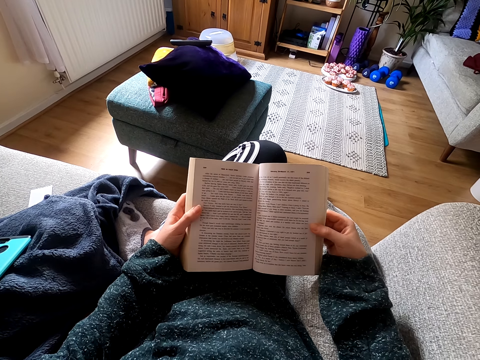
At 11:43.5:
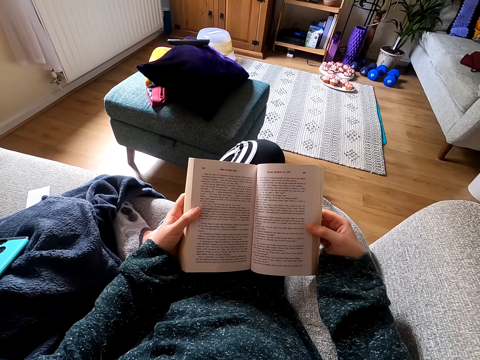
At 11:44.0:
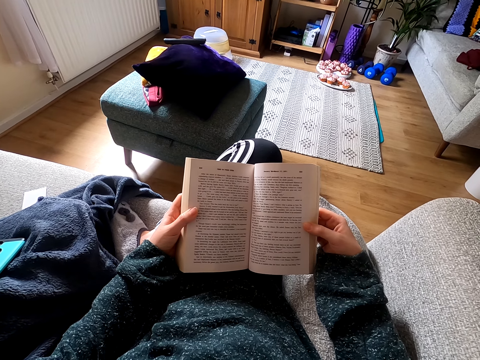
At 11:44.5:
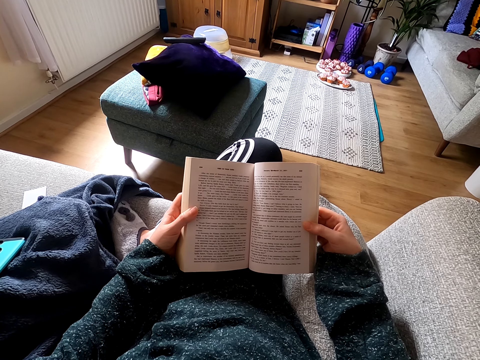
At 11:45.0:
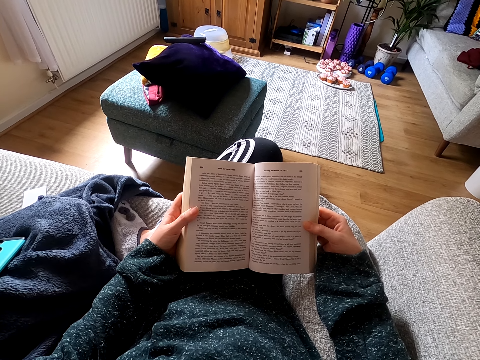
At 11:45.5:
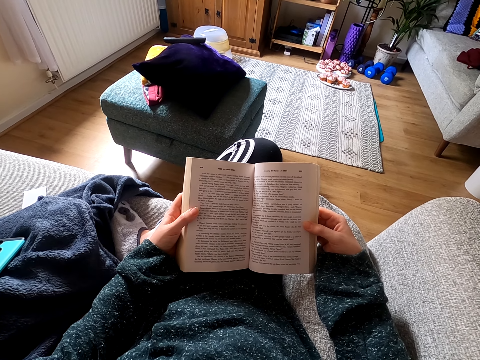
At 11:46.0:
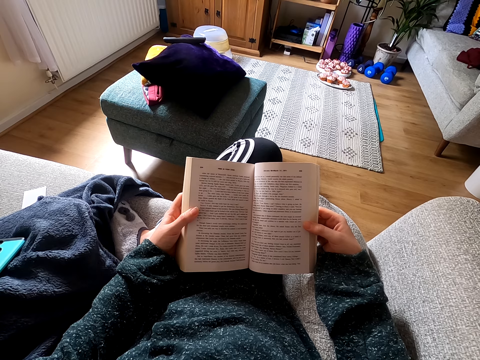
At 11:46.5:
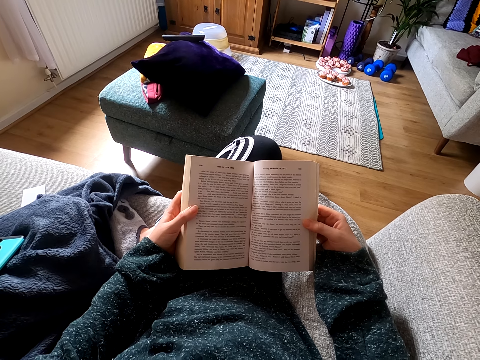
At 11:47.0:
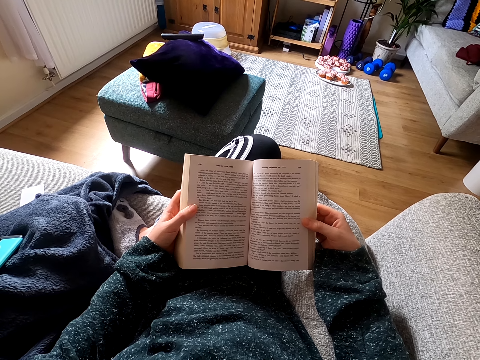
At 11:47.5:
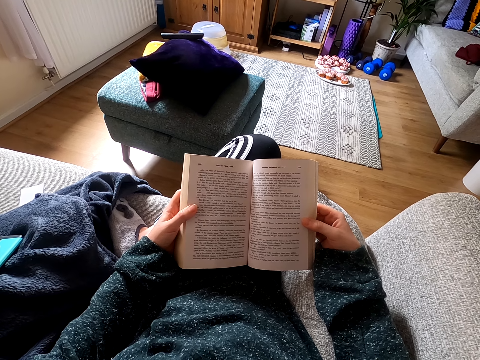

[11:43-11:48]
The camera wearer reads the book.

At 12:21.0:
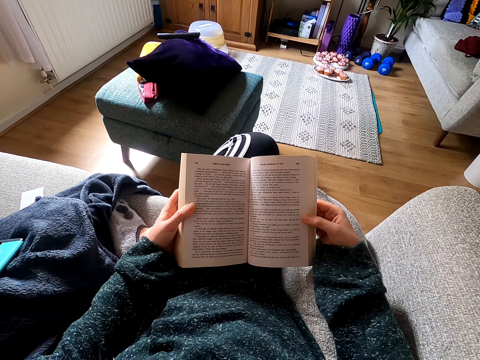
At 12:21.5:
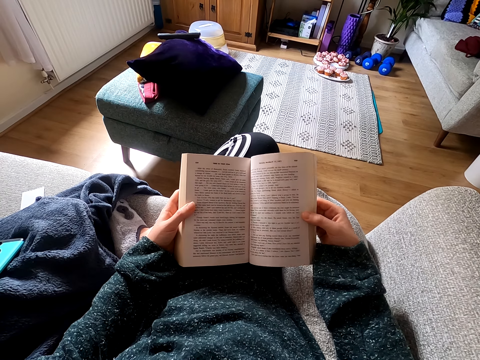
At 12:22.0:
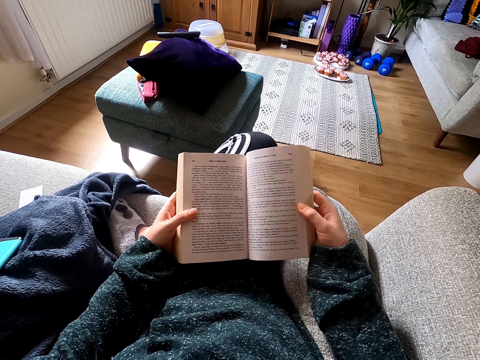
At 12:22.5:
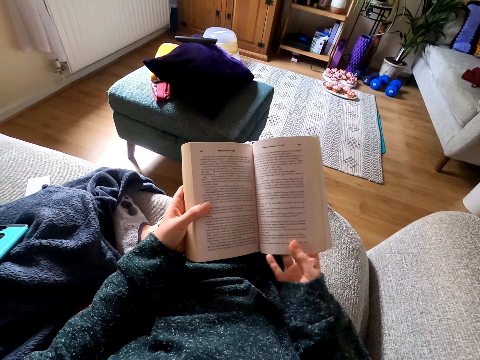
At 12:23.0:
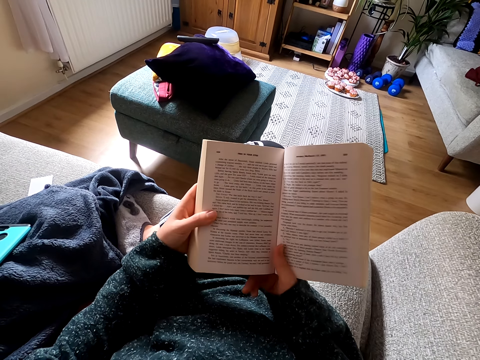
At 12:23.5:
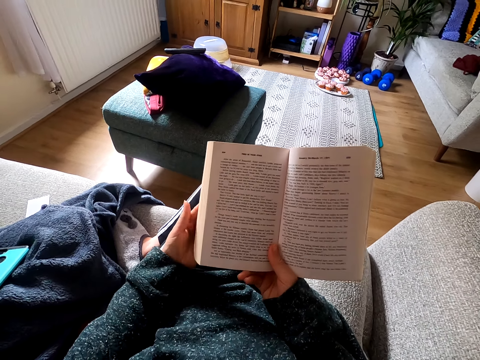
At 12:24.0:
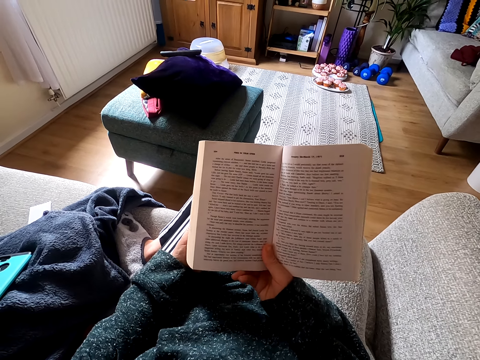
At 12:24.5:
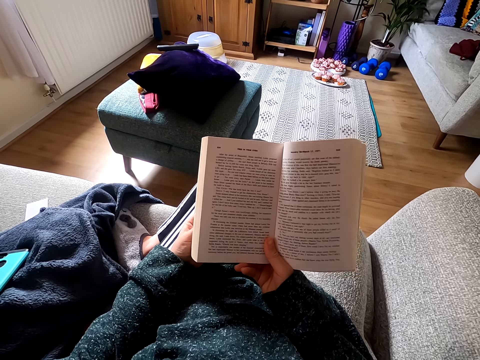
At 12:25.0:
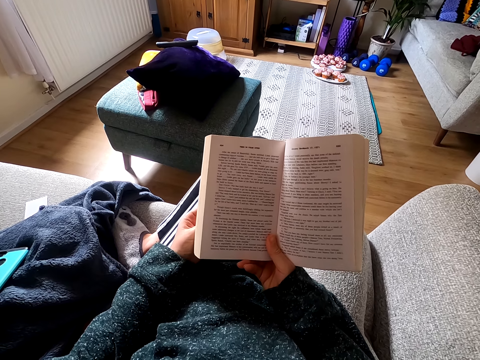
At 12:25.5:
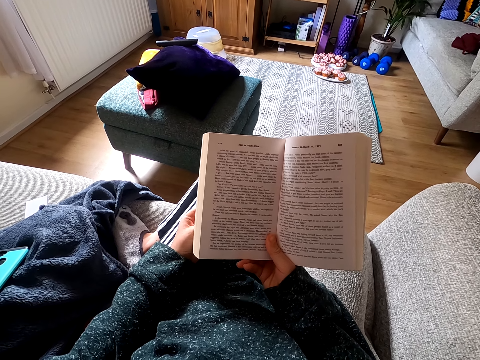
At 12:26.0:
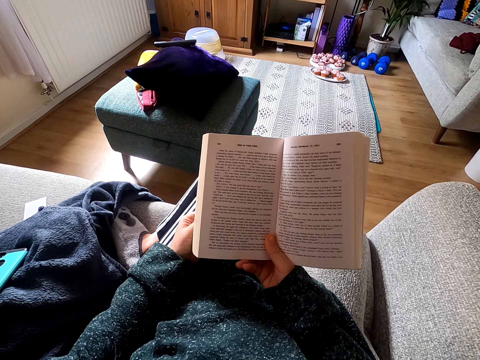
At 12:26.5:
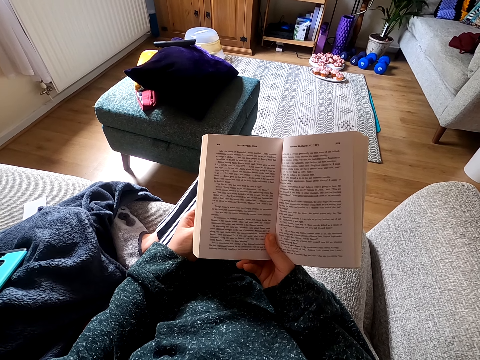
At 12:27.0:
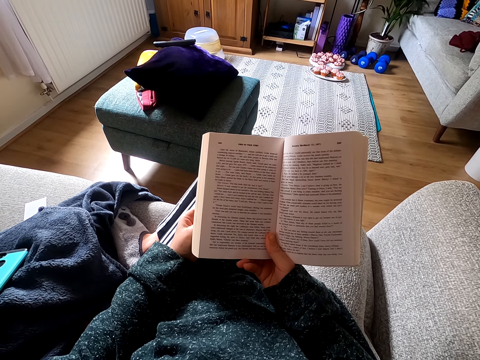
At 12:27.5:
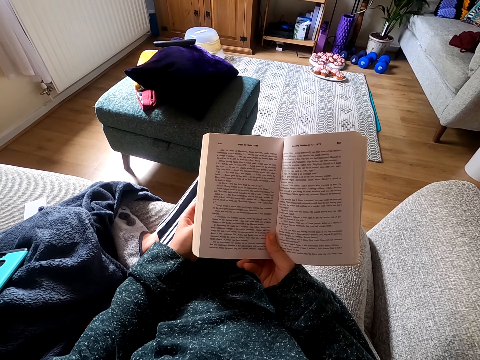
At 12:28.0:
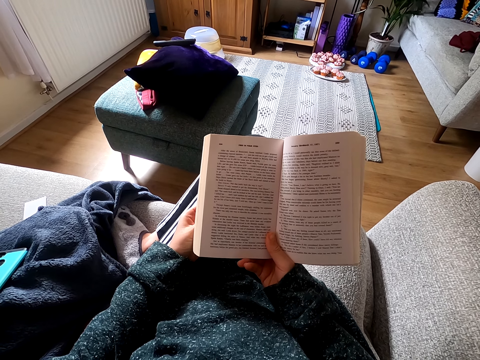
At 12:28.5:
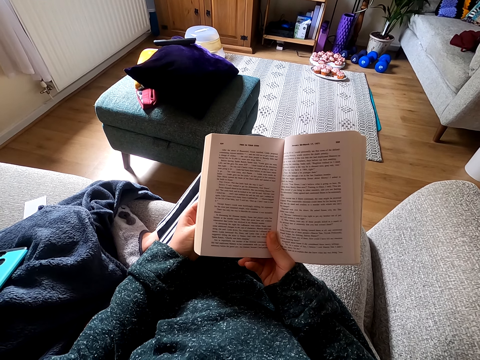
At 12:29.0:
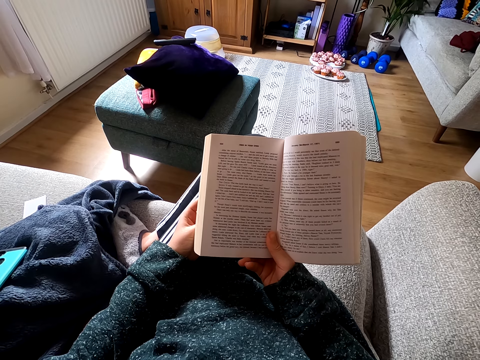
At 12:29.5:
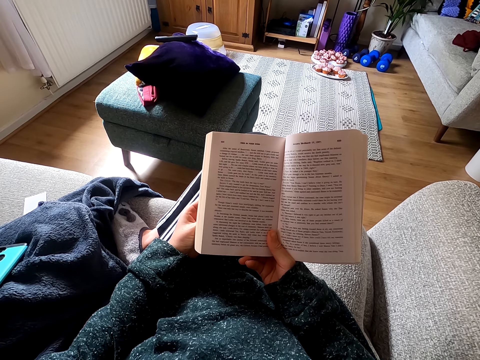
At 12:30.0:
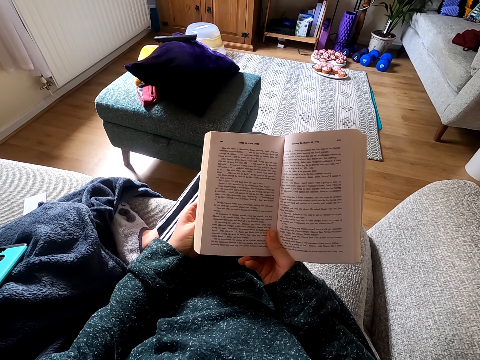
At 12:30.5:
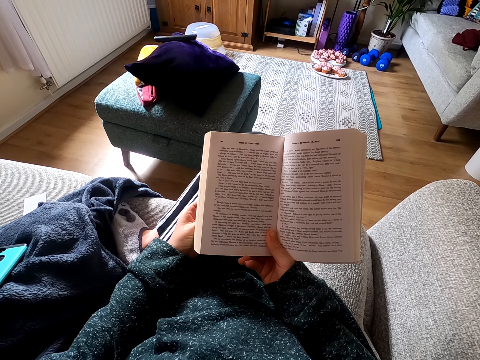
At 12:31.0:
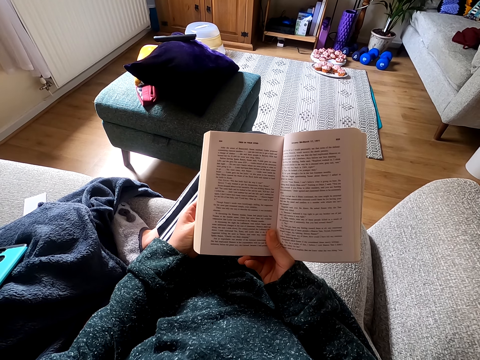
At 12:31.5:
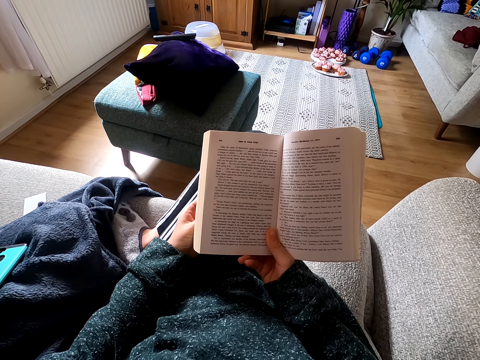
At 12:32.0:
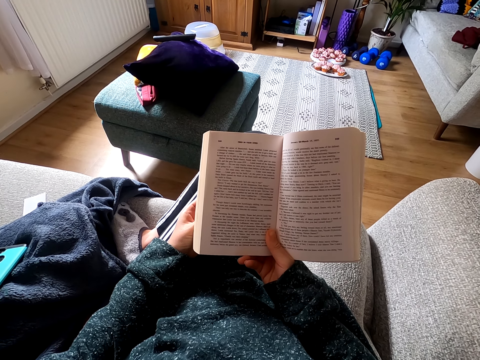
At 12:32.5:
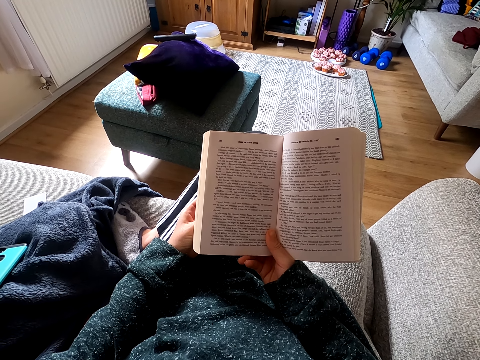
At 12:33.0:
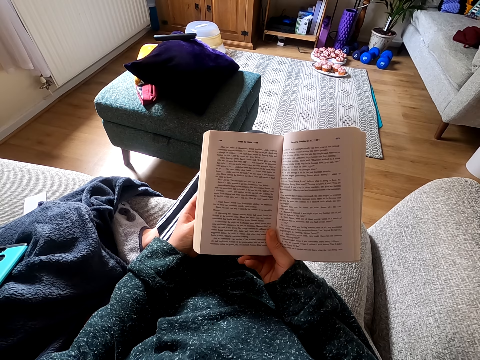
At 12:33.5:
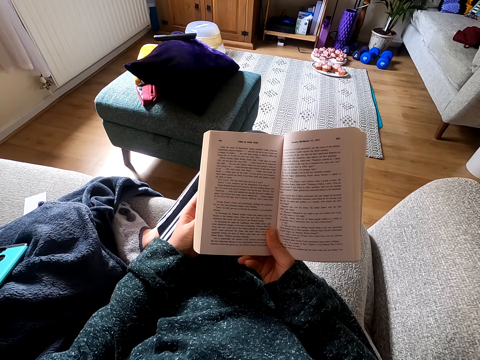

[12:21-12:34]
The camera wearer holds the novel well. They lift up the book. They read the novel.

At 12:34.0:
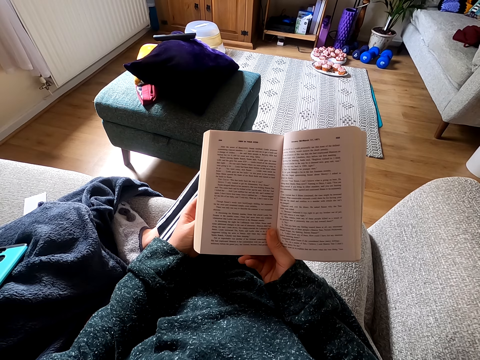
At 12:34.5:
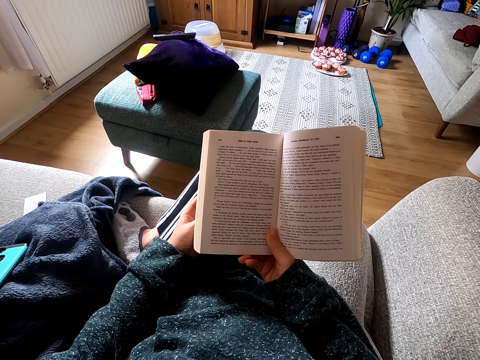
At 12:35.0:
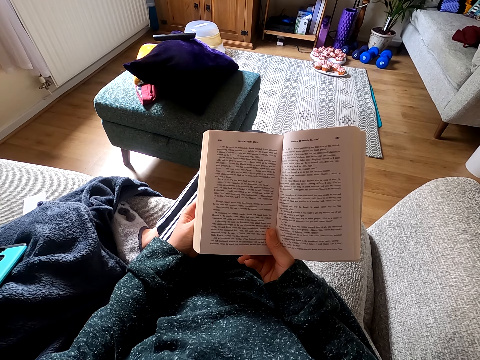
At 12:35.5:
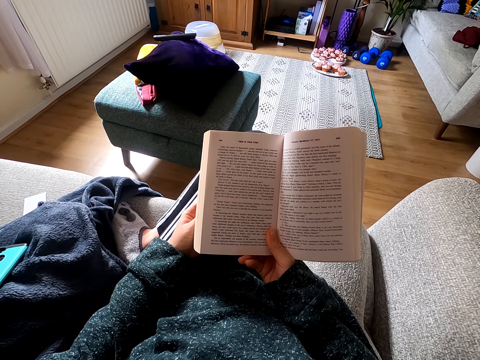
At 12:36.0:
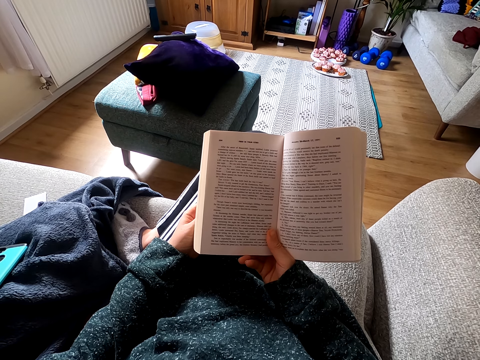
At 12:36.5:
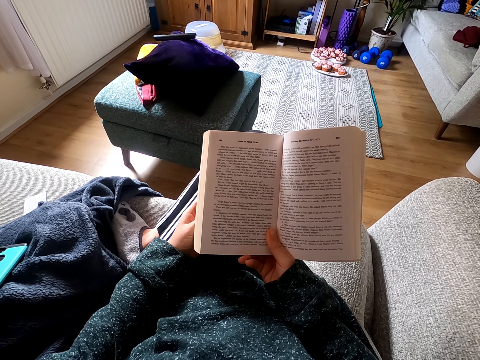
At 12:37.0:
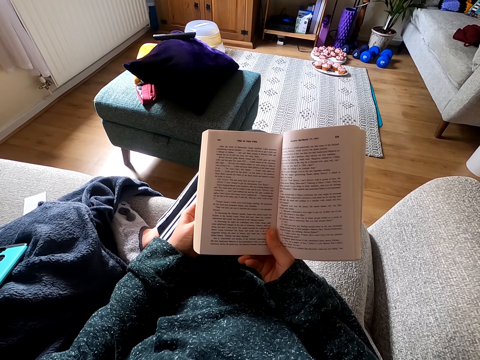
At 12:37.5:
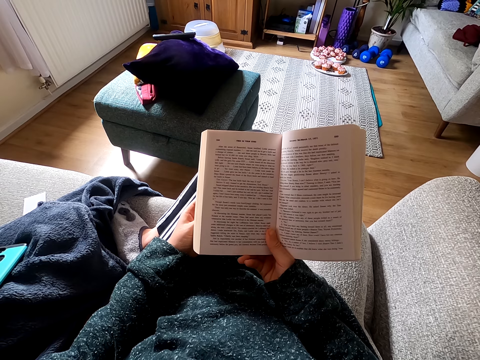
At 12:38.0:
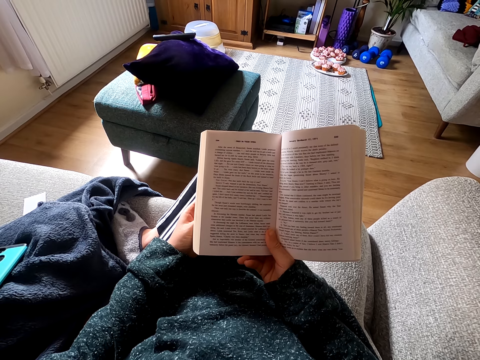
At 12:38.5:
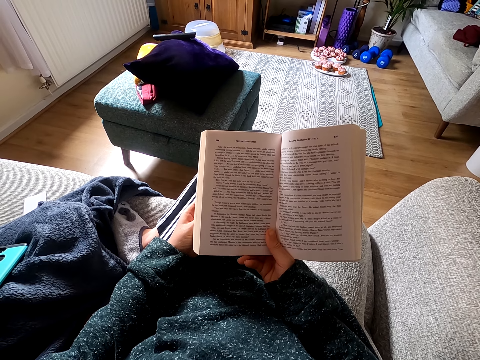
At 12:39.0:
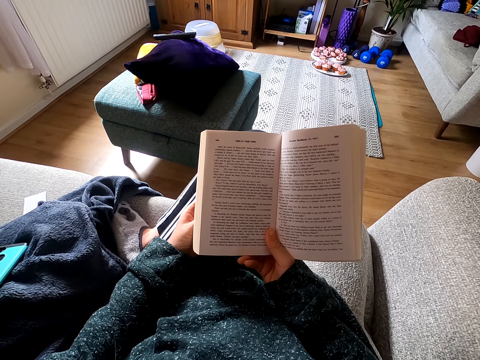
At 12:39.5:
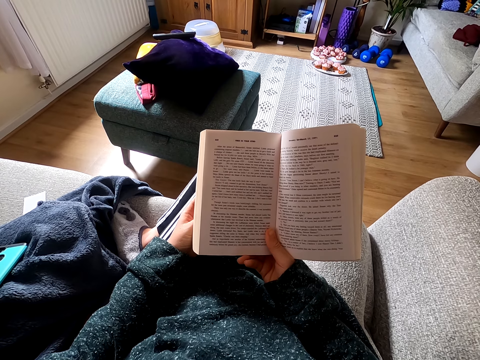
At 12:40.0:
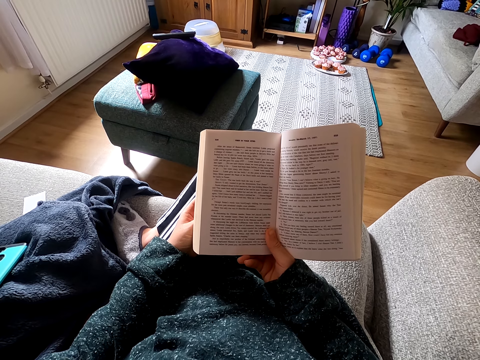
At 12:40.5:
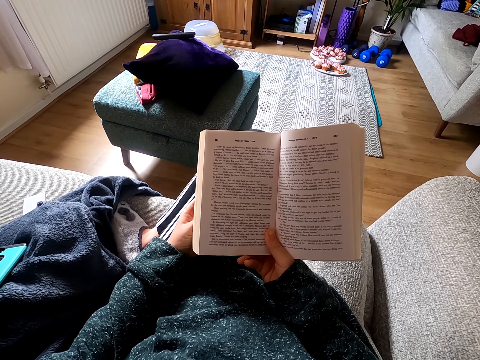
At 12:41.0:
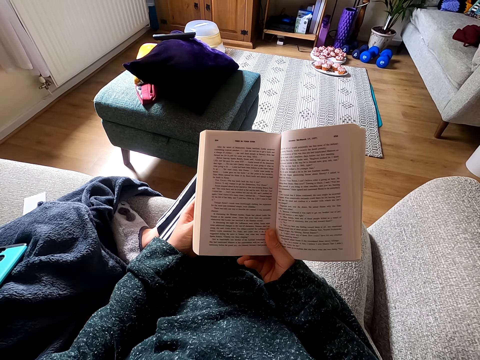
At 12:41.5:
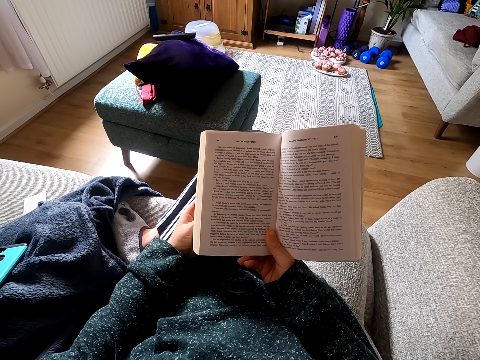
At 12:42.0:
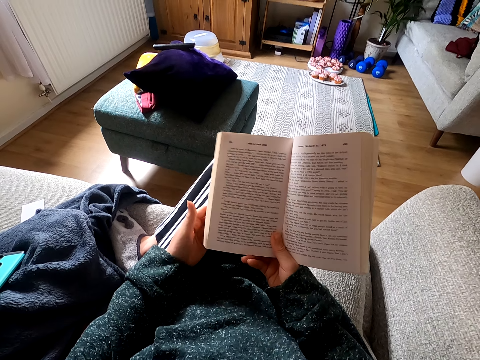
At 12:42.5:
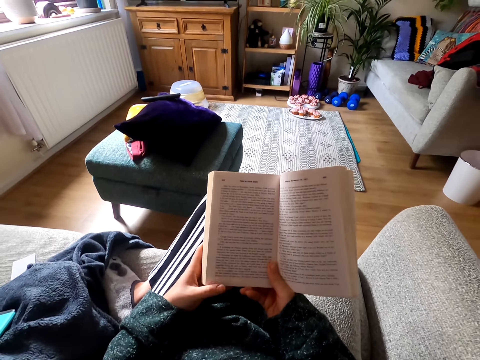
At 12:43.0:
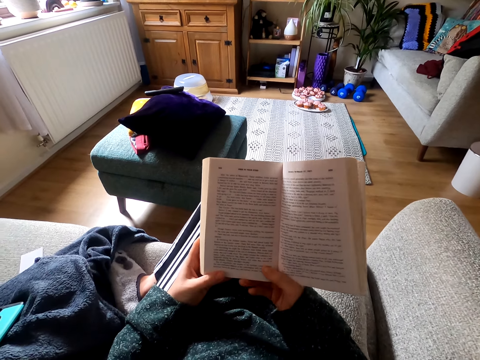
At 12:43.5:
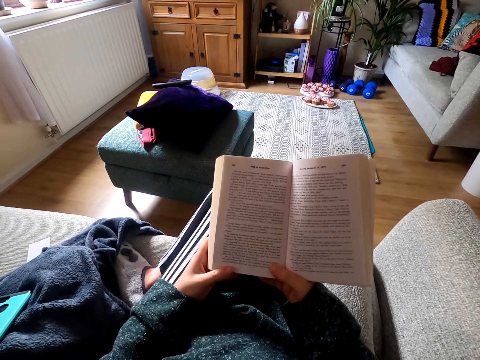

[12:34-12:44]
The camera wearer holds the novel well. They read the novel.
